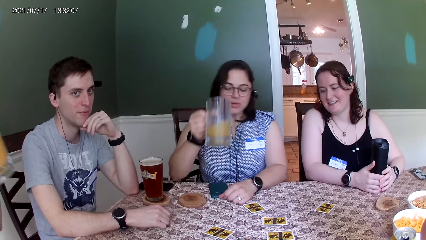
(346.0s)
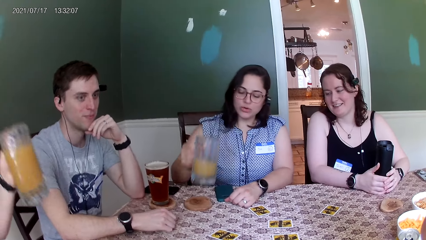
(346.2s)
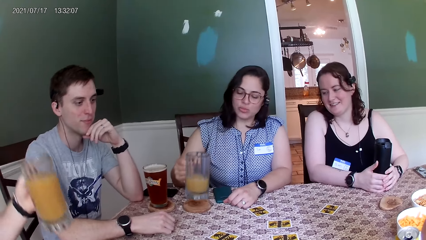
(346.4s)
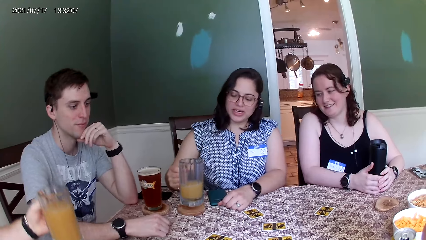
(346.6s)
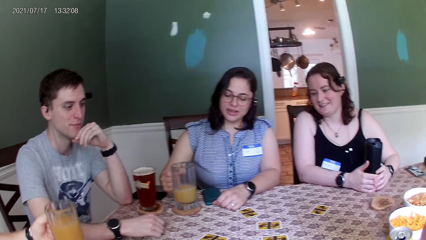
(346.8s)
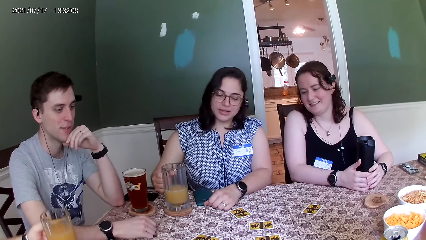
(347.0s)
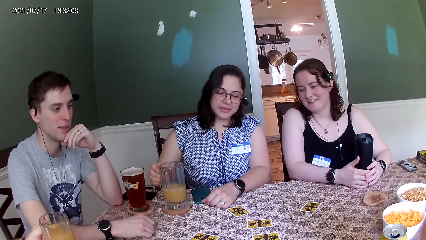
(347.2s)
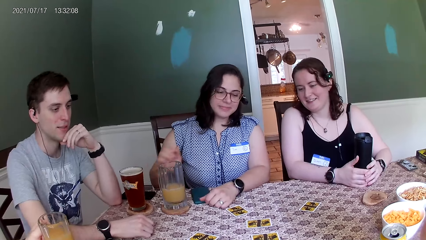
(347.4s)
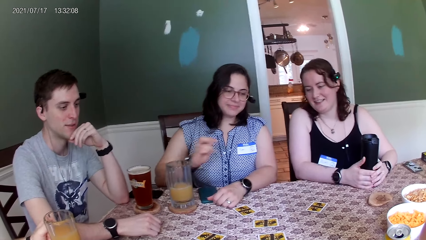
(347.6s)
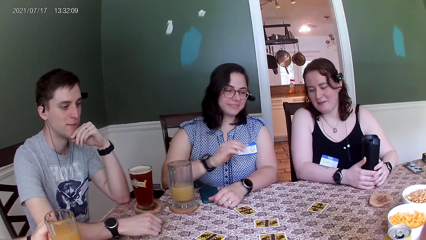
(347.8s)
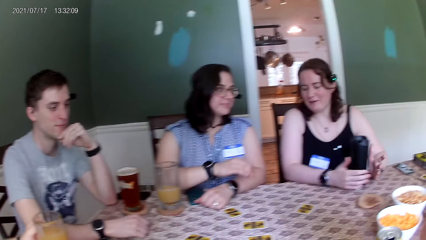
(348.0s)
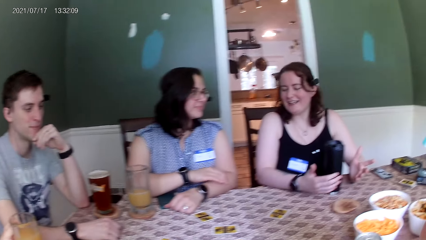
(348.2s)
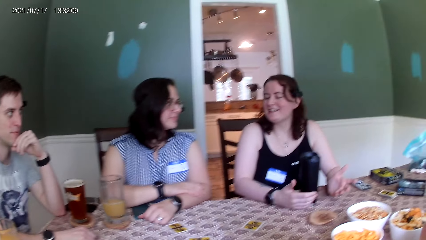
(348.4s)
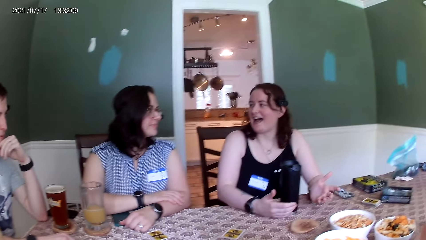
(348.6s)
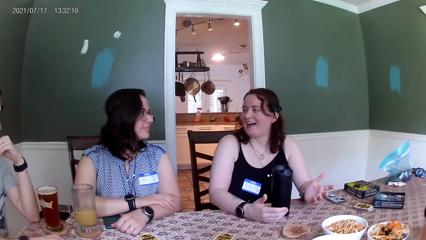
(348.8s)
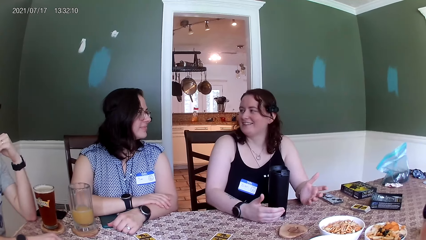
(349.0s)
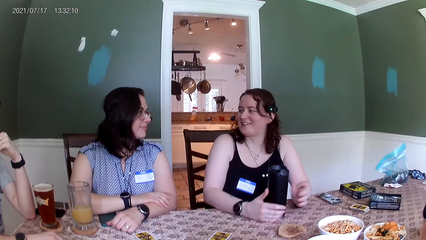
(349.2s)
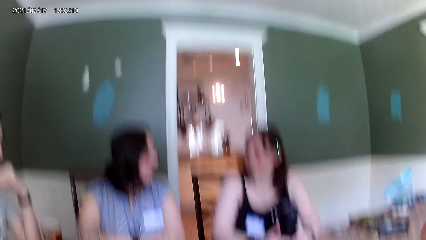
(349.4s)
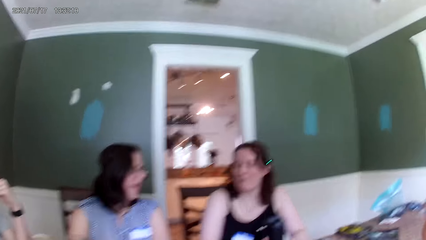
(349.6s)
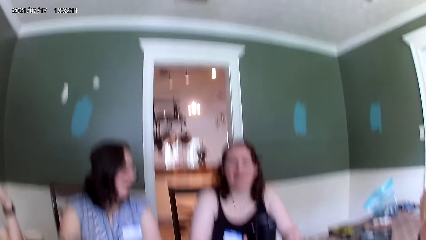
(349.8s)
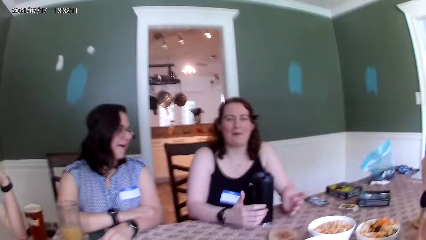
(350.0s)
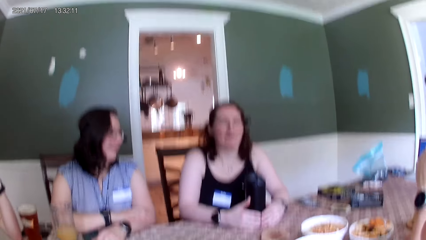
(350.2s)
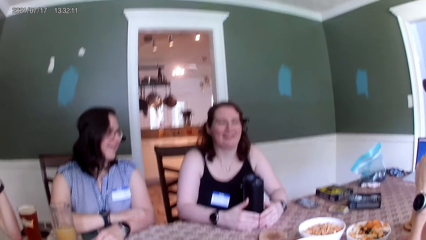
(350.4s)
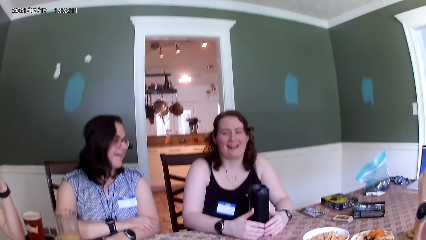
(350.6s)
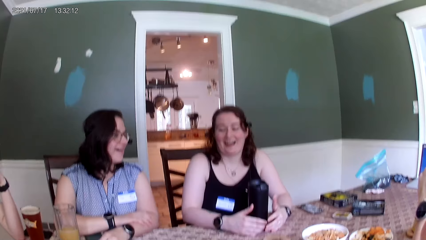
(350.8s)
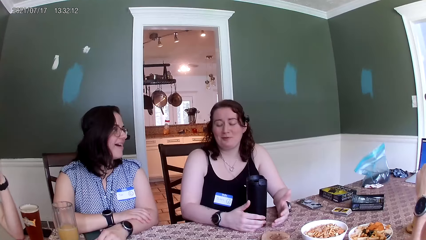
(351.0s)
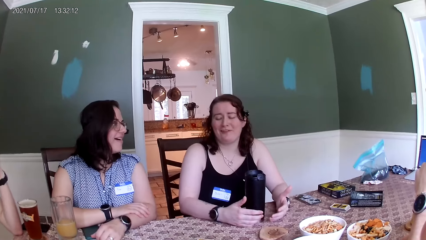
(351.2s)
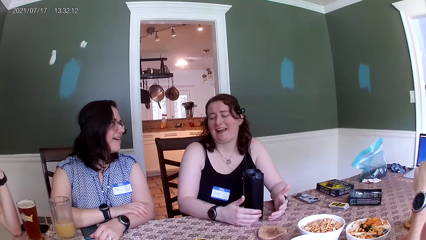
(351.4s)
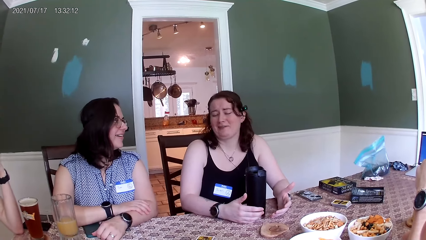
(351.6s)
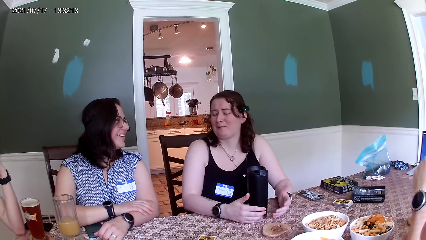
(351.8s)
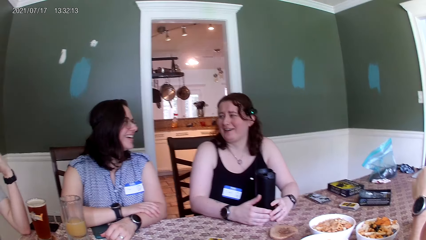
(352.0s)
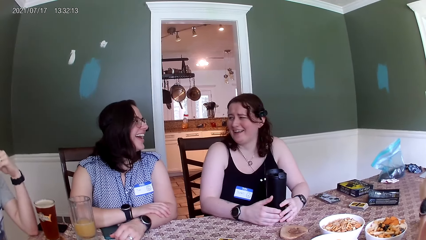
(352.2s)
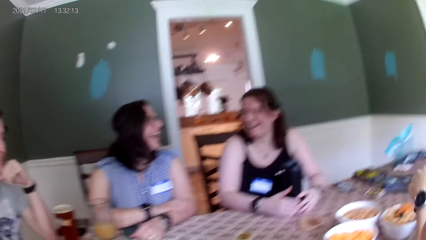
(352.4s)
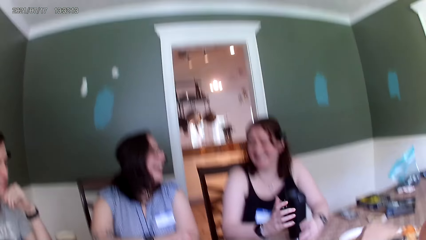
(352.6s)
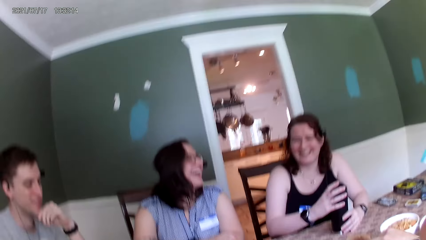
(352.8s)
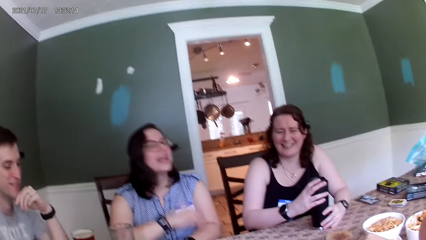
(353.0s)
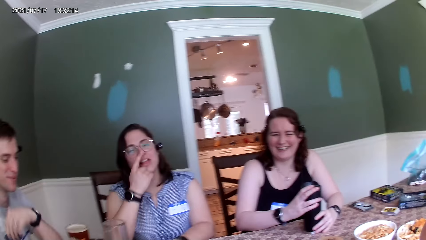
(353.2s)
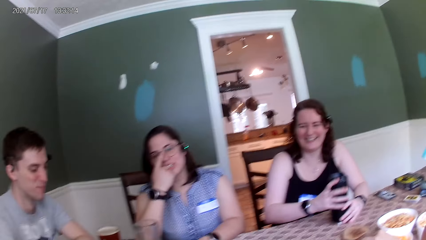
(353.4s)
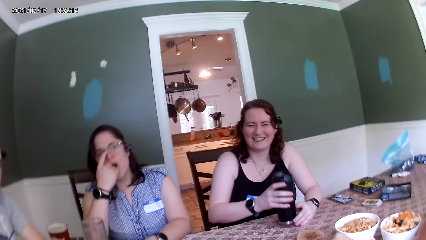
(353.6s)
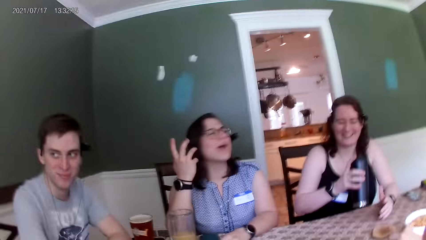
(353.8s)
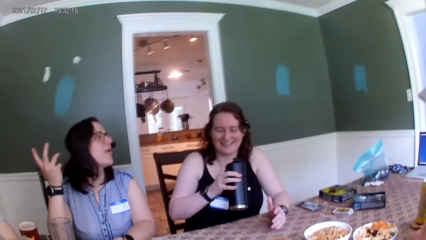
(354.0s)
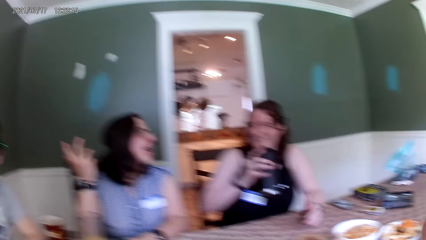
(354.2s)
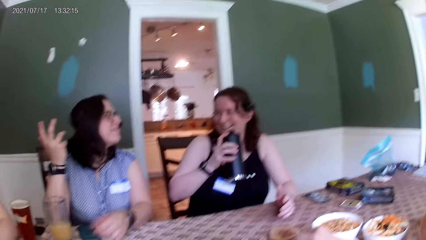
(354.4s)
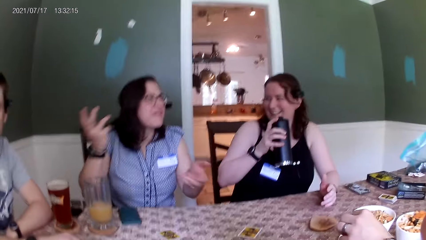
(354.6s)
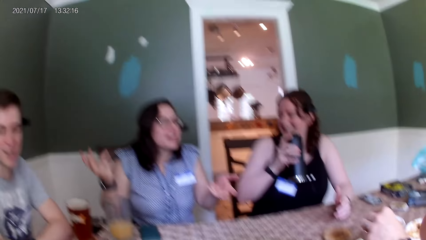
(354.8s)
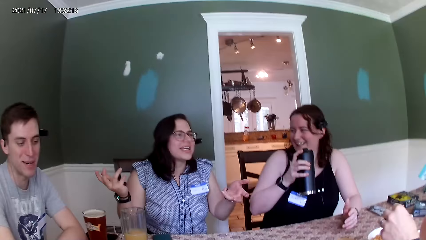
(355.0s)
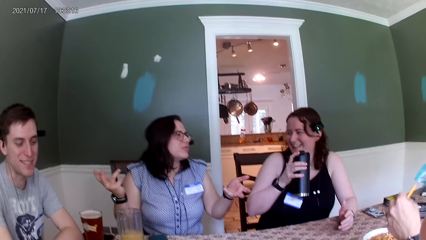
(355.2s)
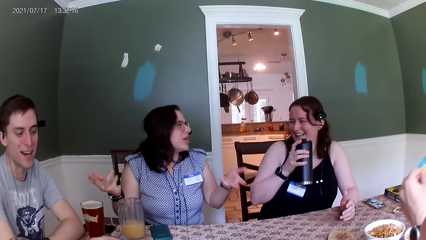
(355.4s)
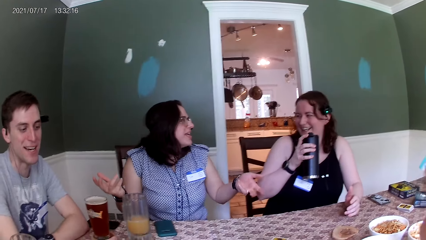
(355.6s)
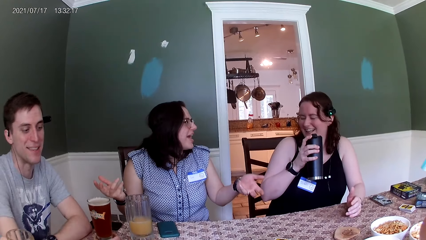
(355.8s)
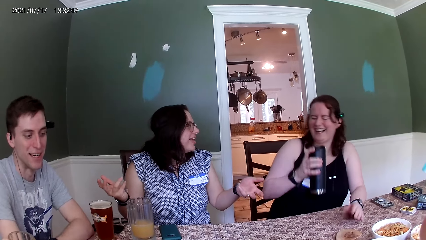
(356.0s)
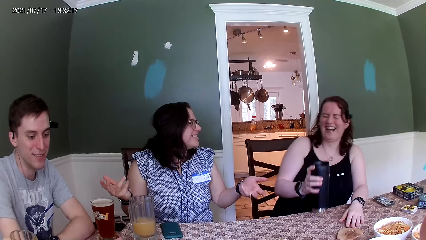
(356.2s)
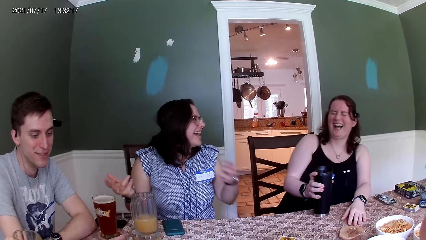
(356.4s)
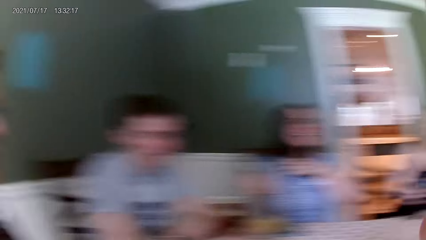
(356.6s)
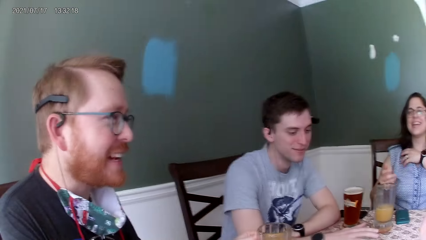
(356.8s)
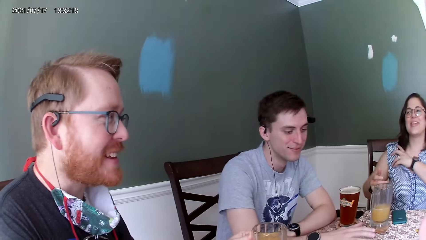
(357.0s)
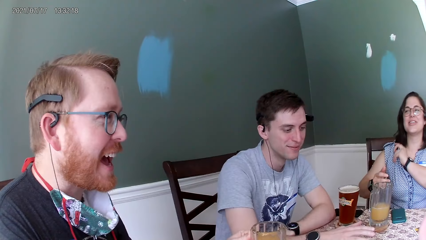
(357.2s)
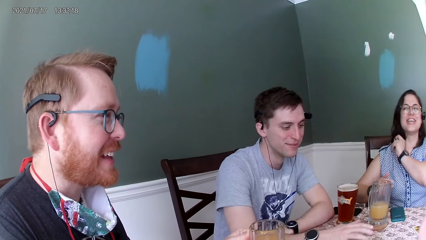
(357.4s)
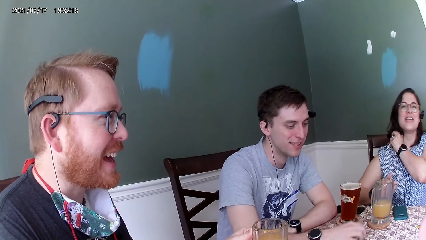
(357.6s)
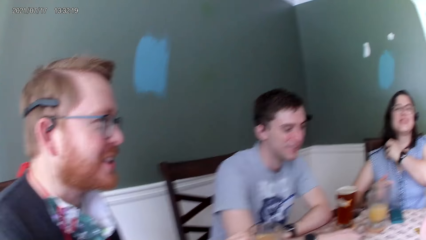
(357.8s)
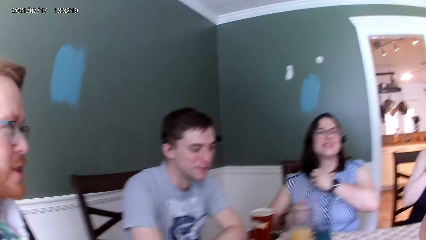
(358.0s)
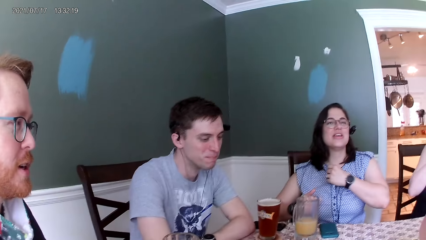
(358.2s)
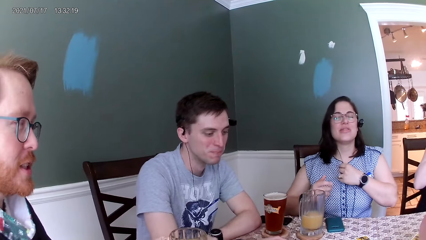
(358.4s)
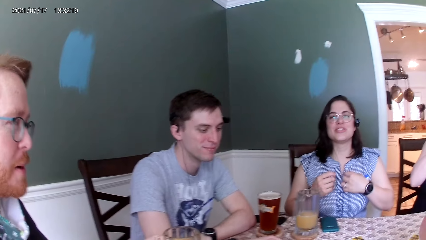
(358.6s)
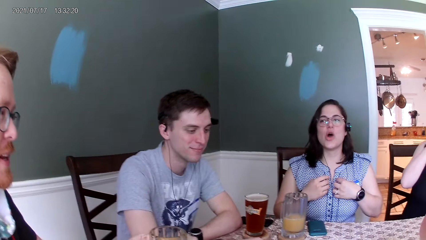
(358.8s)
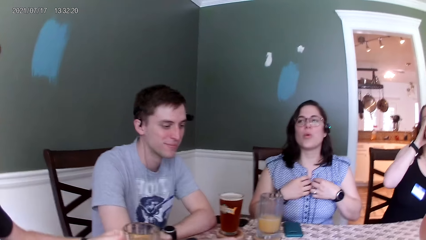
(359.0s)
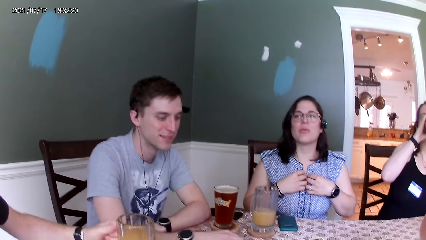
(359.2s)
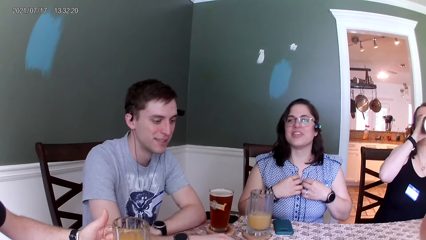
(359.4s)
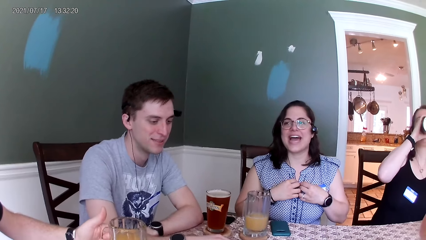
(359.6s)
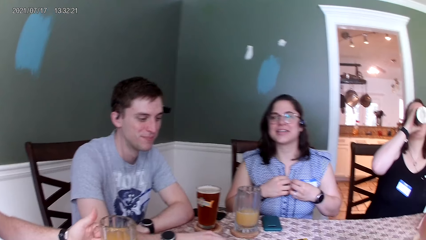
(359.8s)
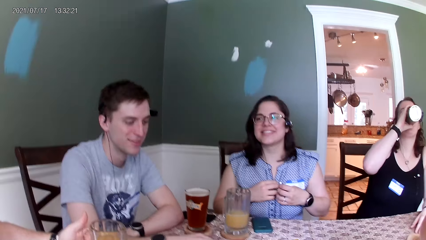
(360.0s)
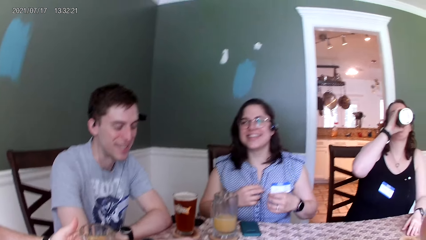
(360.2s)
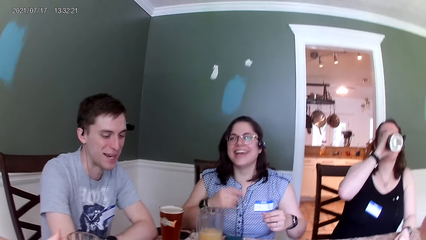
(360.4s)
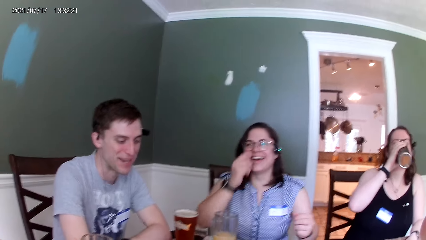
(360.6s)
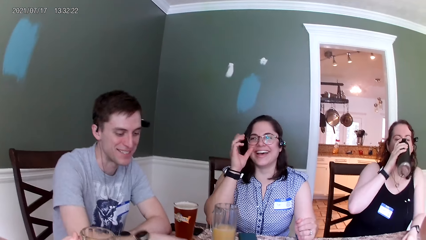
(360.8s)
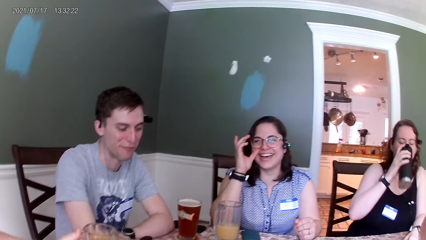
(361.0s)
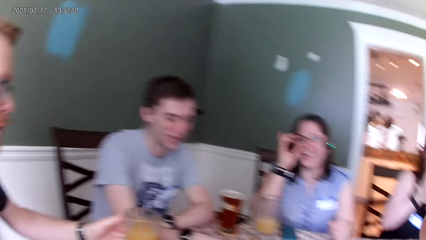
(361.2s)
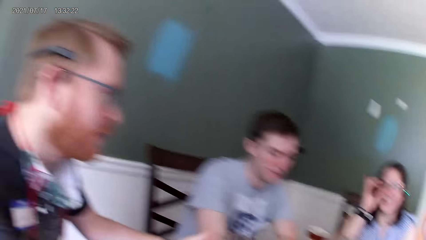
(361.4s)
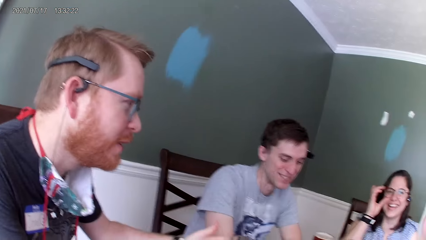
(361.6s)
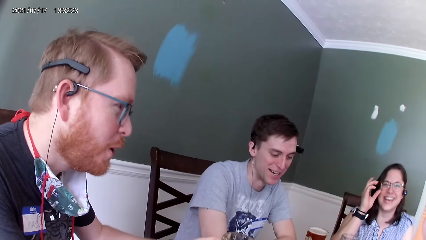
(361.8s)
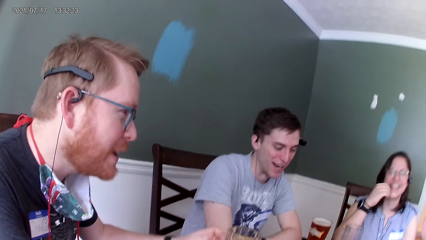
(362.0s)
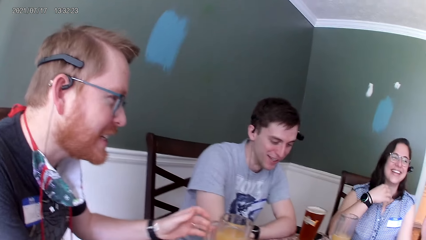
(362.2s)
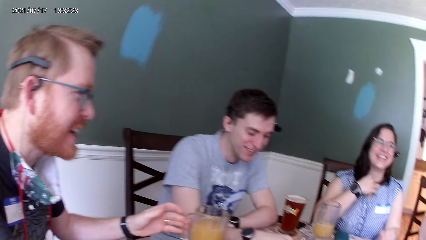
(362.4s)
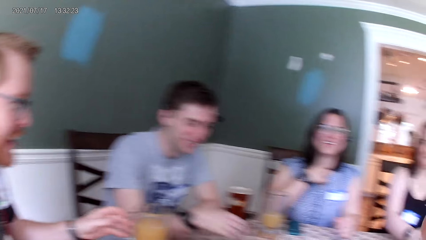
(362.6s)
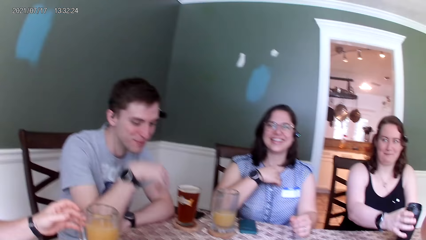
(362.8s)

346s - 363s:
A man drops the cup of drink on the table with his left hand. A woman drops the cup of drink on a wood saucer on the table with her right hand. Another woman lifts up the water flask from the table with her right hand. Another man eats snacks from the bowl with his left hand. The other woman drops the water flask on the table with her right hand and drinks from the water flask.
